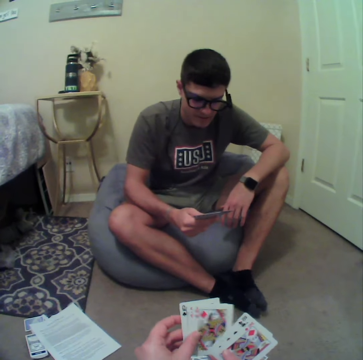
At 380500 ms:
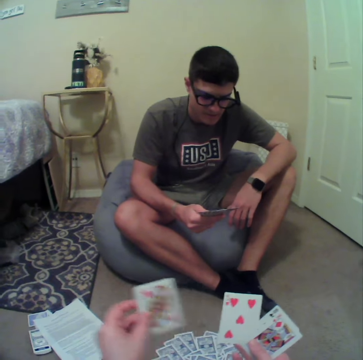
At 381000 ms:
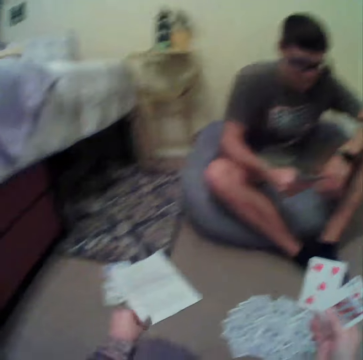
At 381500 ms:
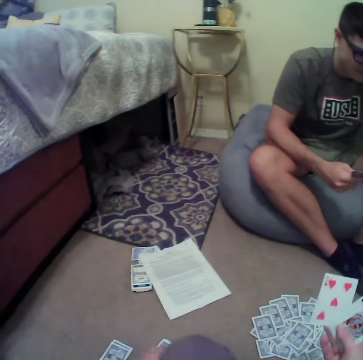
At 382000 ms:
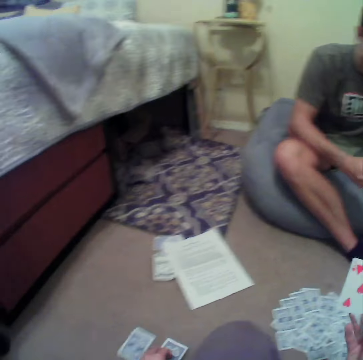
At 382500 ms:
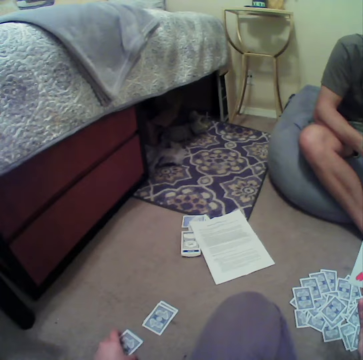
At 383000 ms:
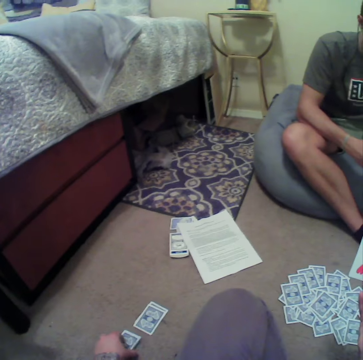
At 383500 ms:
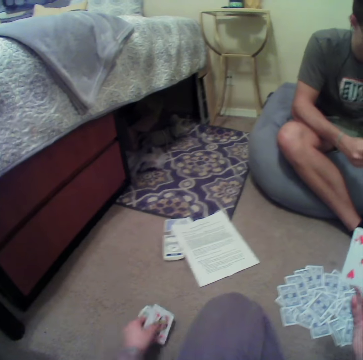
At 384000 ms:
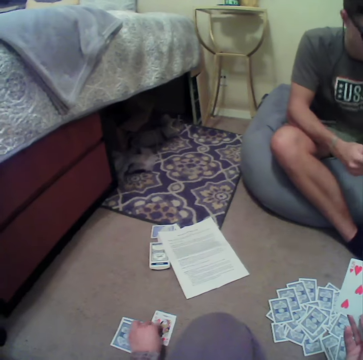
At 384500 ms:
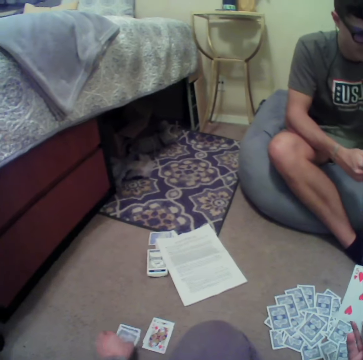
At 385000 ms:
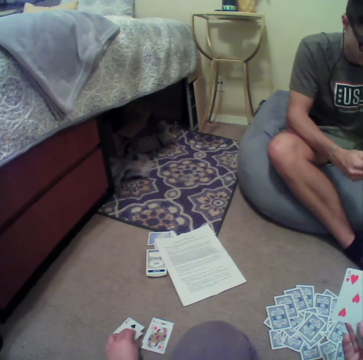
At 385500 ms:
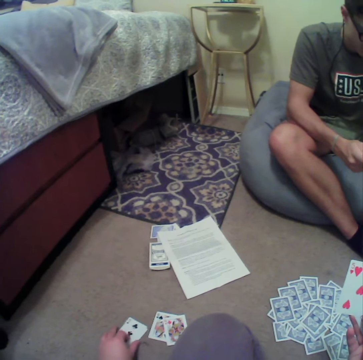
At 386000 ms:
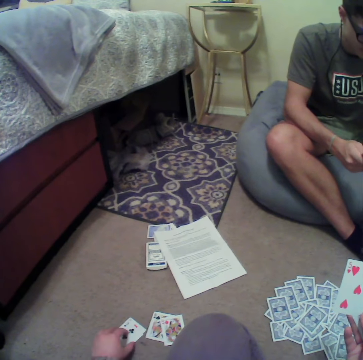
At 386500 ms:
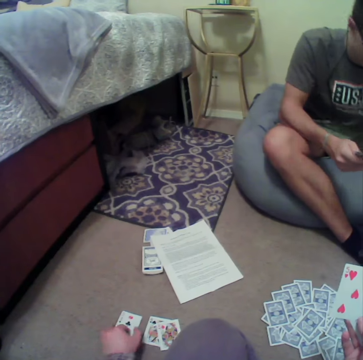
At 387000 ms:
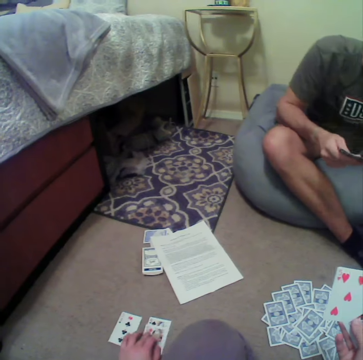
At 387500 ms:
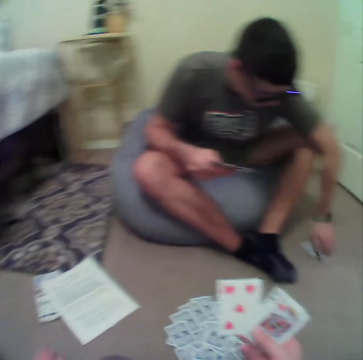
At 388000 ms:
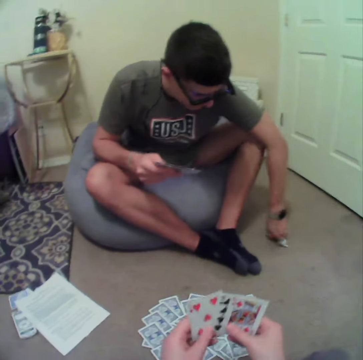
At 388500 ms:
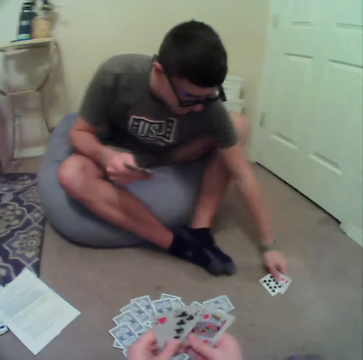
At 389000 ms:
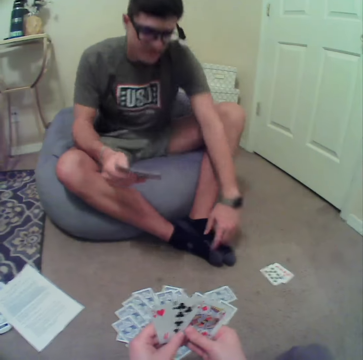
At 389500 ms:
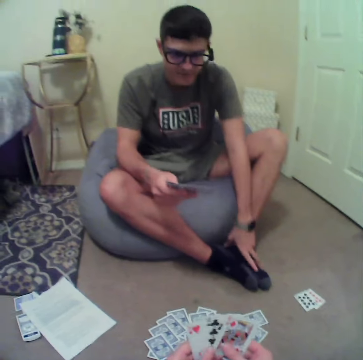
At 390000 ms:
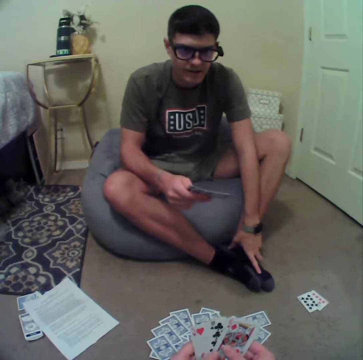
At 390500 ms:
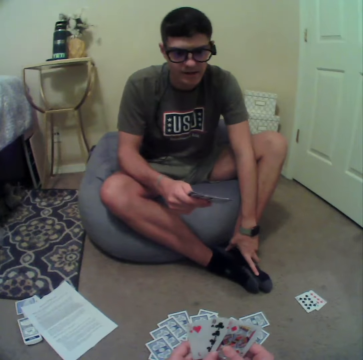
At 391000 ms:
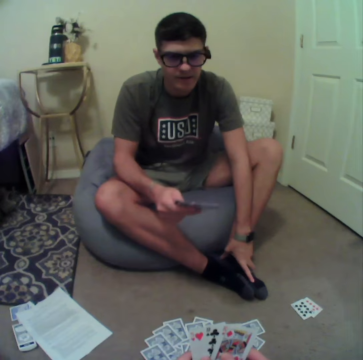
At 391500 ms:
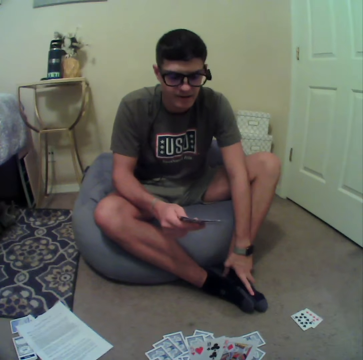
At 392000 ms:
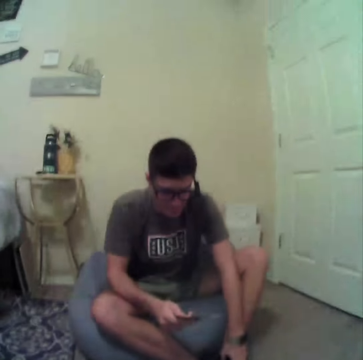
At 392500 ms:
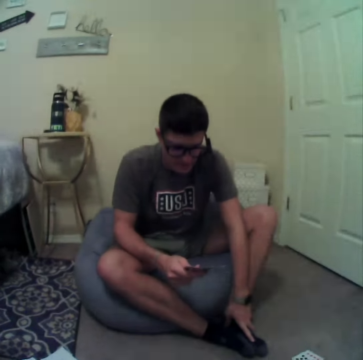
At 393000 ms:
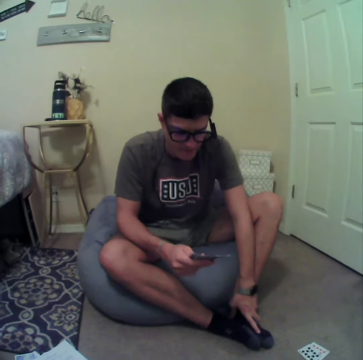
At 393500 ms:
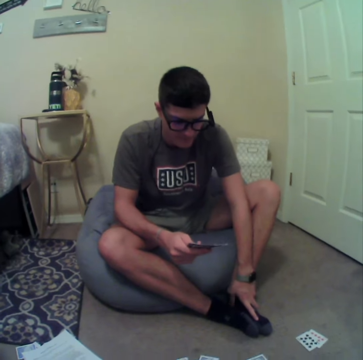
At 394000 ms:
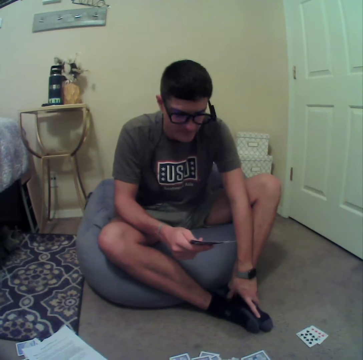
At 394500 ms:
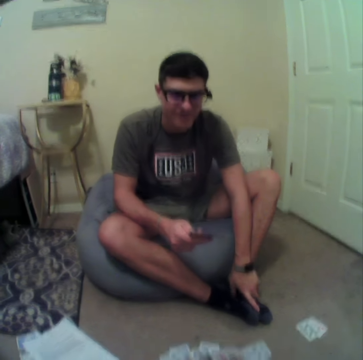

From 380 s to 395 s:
The camera wearer arranges the cards at the floor. A man plays cards. The man talks to the camera wearer.

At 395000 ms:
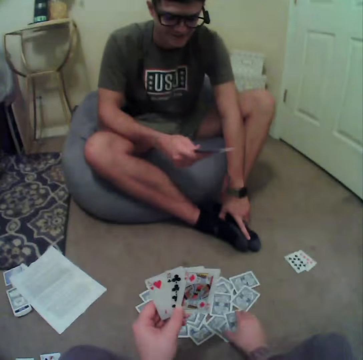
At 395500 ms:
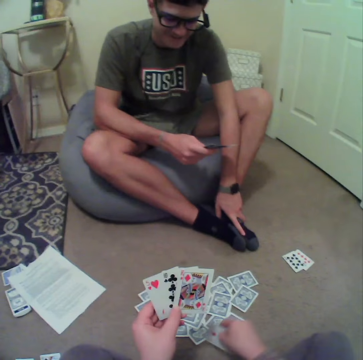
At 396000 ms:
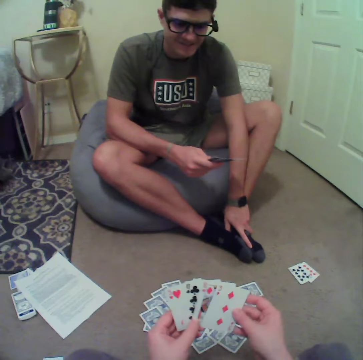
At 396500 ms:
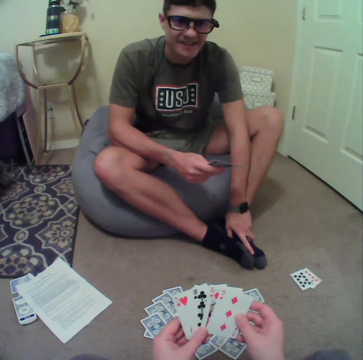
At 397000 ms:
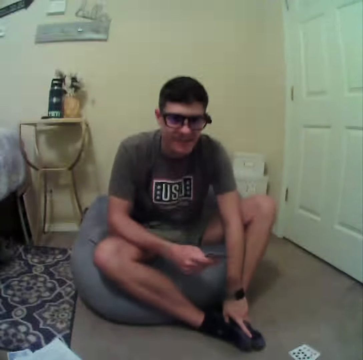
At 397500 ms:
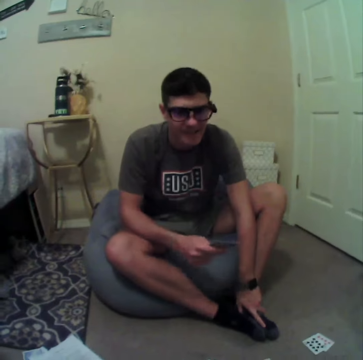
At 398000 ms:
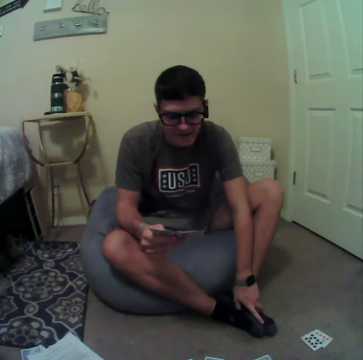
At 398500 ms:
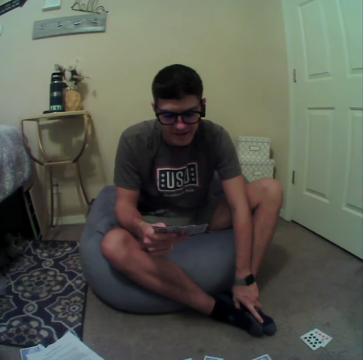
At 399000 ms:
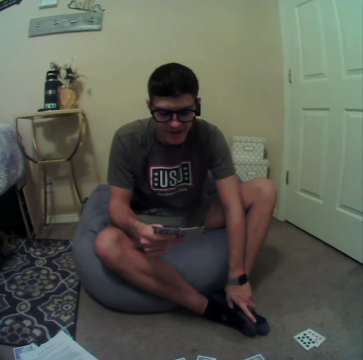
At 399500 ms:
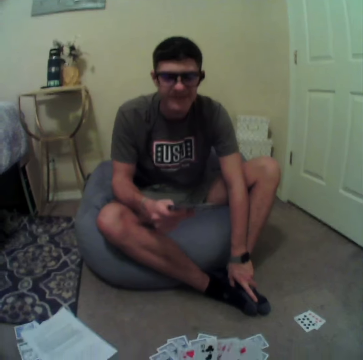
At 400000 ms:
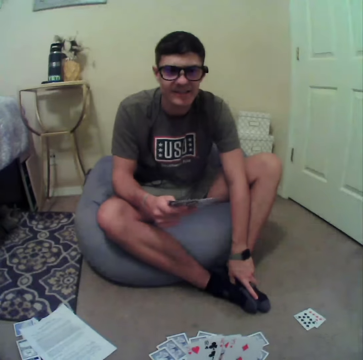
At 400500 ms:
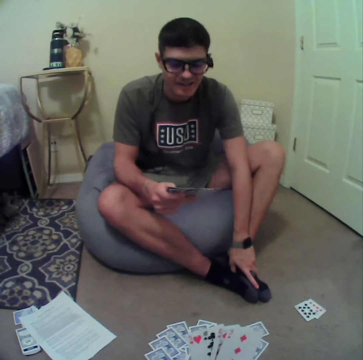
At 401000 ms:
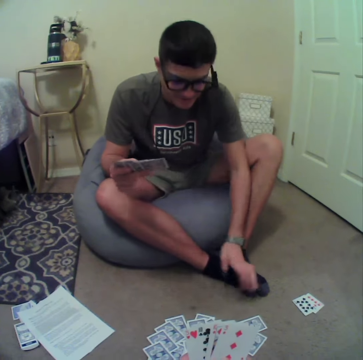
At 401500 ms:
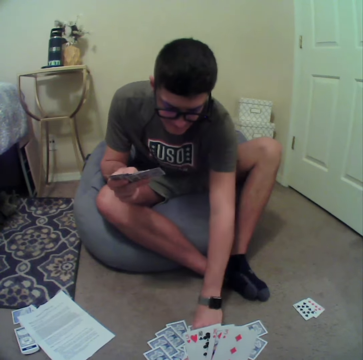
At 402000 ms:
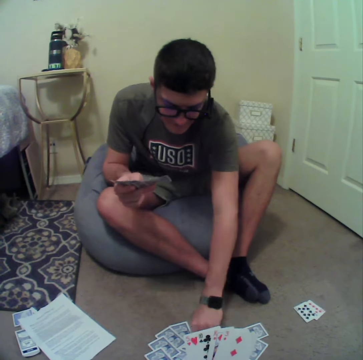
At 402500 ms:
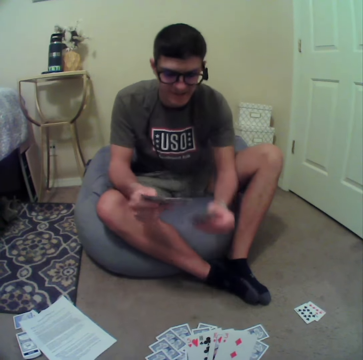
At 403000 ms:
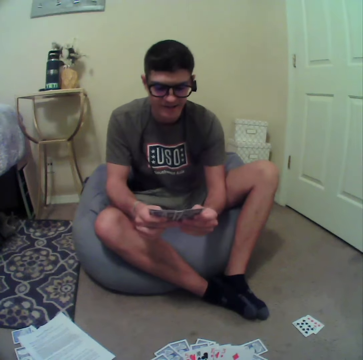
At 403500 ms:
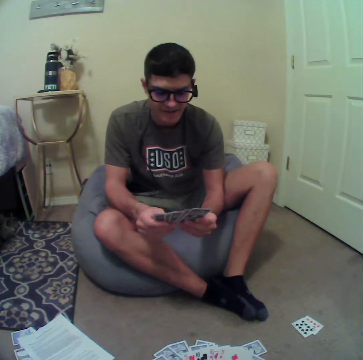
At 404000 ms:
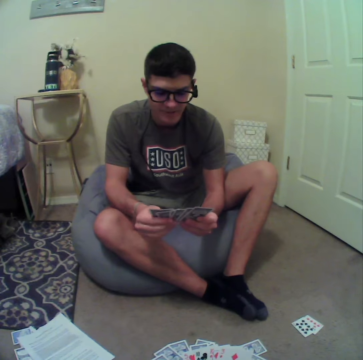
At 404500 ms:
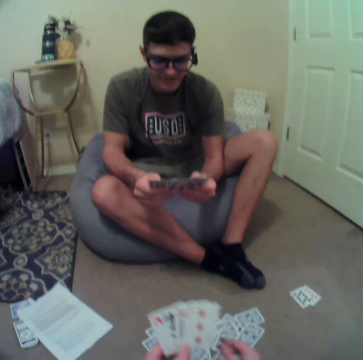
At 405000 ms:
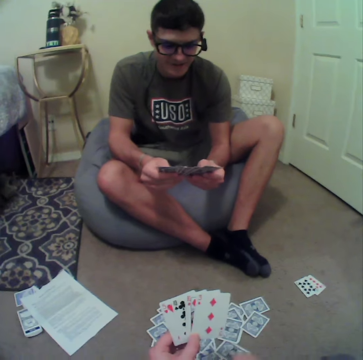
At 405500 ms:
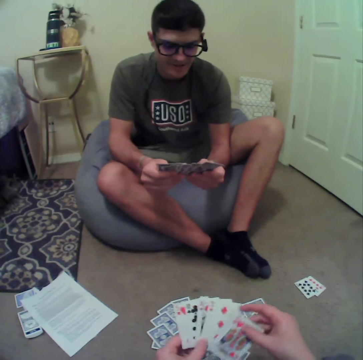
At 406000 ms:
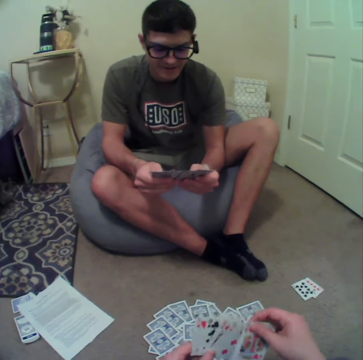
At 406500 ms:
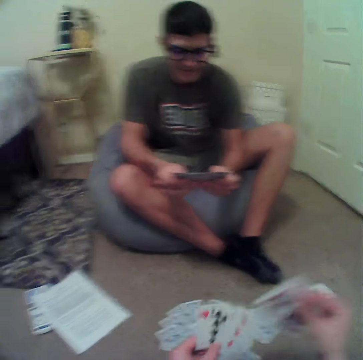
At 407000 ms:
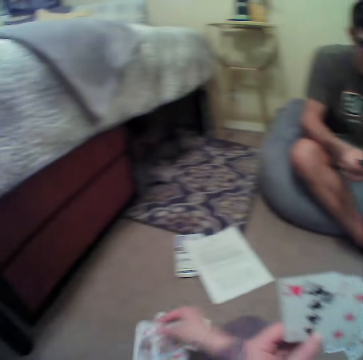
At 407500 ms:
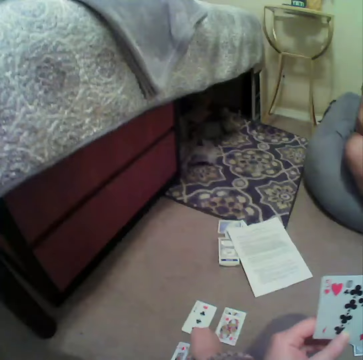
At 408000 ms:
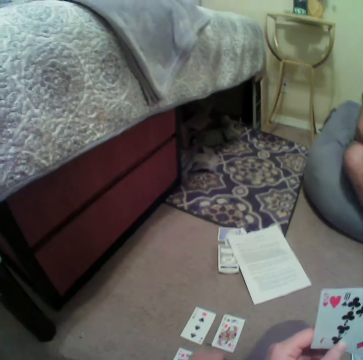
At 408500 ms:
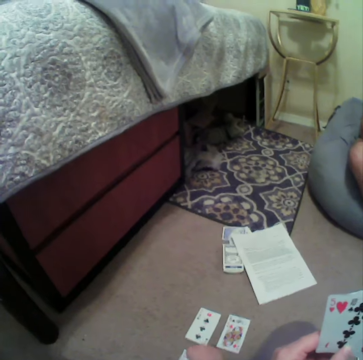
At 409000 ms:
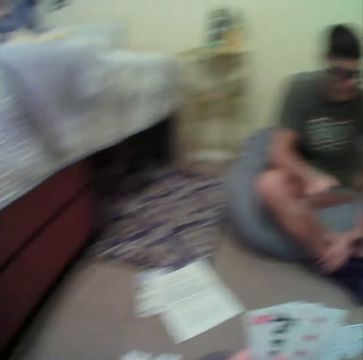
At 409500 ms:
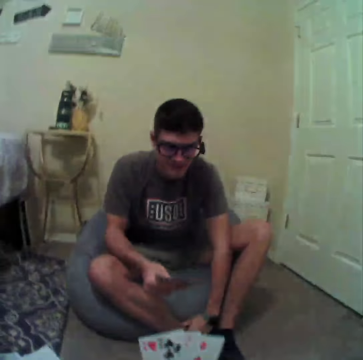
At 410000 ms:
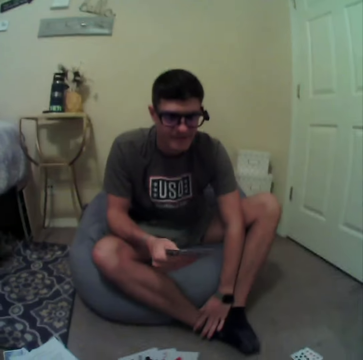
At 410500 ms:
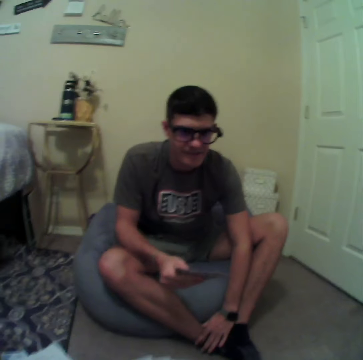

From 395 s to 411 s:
The camera wearer plays cards. A man picks the cards from the floor. The man plays cards and picks the card from the floor. The camera wearer plays cards. They drop the card on the floor.

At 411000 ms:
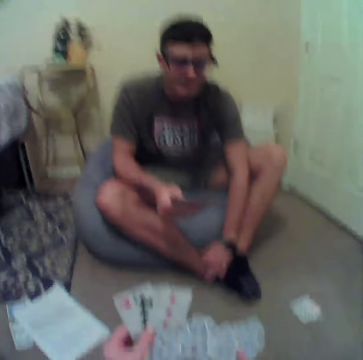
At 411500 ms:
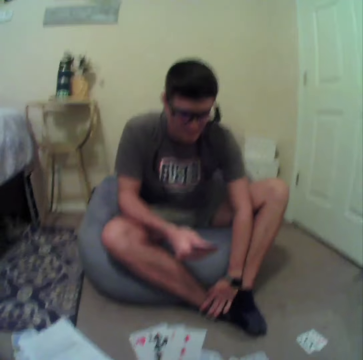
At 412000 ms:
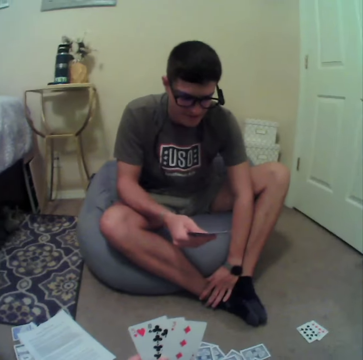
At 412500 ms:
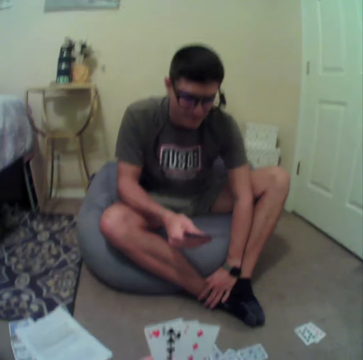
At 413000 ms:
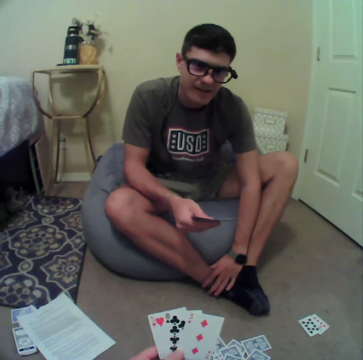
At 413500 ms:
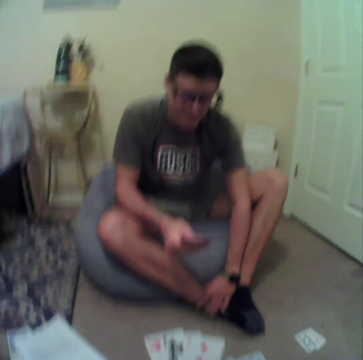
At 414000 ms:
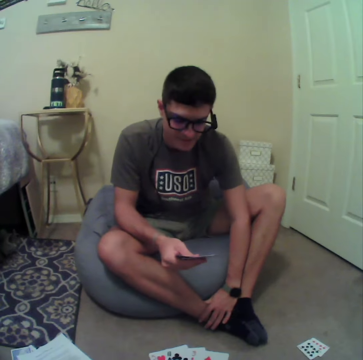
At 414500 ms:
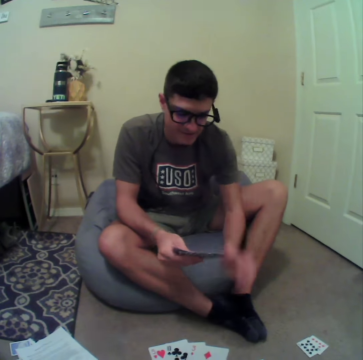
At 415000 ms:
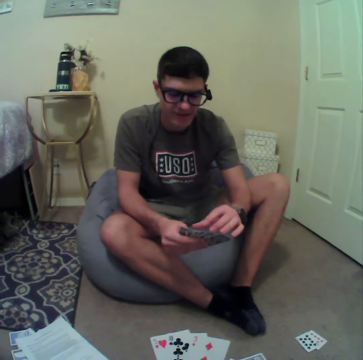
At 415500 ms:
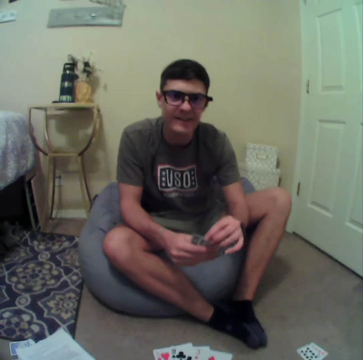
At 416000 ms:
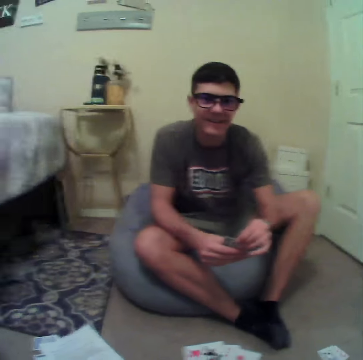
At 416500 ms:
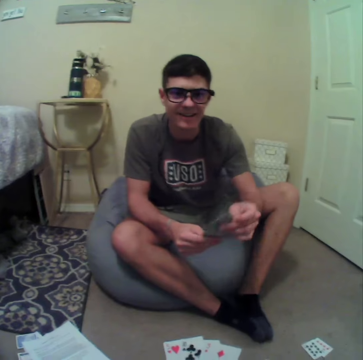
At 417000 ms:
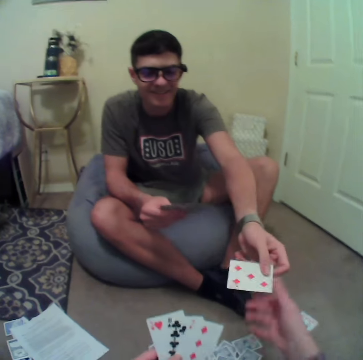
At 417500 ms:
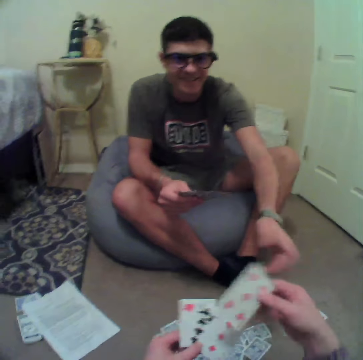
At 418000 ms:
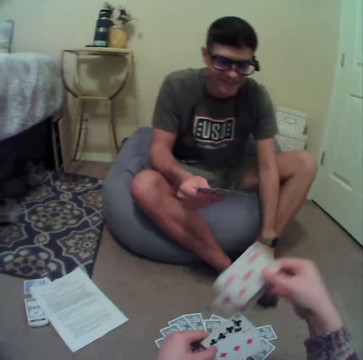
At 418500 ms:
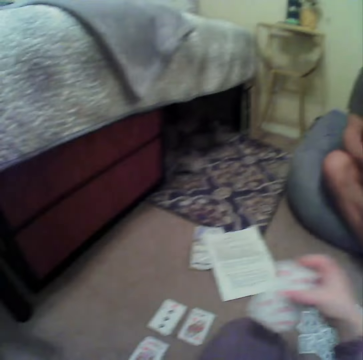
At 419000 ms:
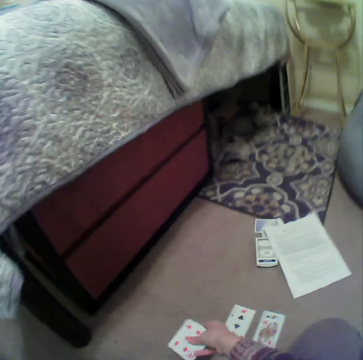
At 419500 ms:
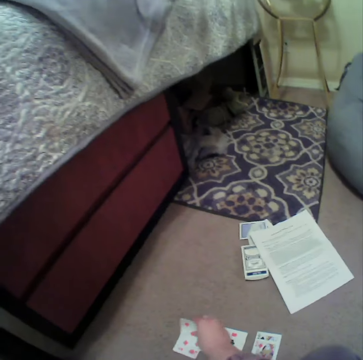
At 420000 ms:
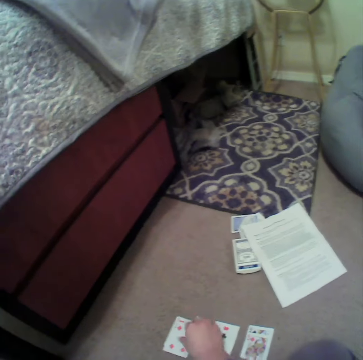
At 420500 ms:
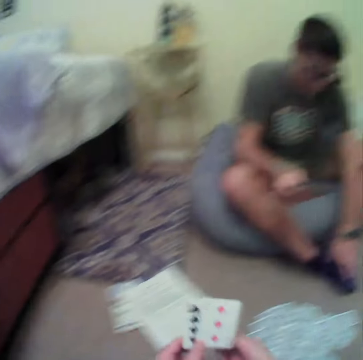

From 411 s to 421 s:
A man stares at the camera wearer. The camera wearer picks a card from the man. The man hands the card to the camera wearer. The camera wearer drops the cards on the floor and plays cards.
